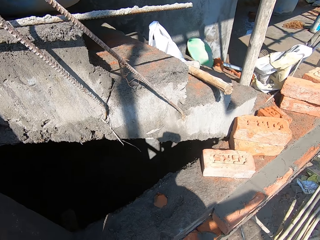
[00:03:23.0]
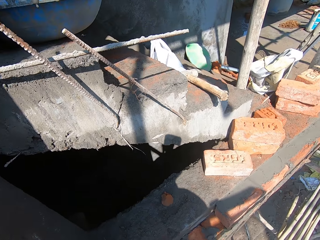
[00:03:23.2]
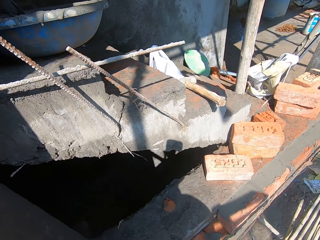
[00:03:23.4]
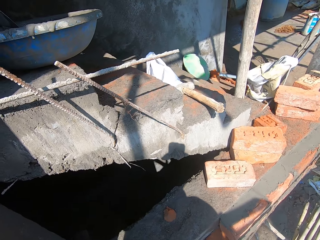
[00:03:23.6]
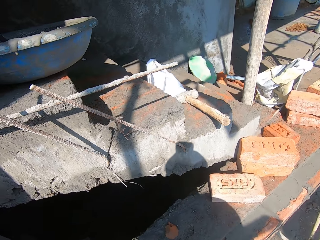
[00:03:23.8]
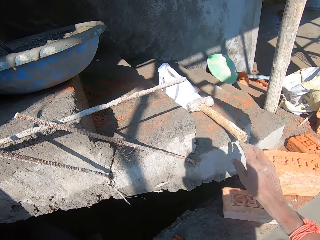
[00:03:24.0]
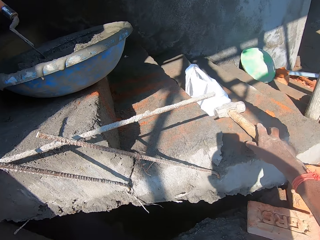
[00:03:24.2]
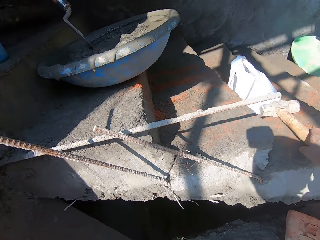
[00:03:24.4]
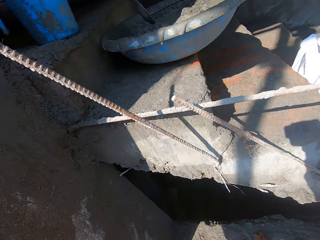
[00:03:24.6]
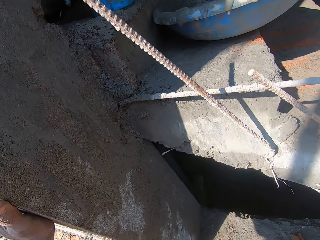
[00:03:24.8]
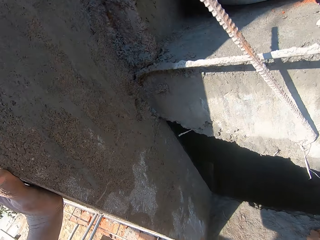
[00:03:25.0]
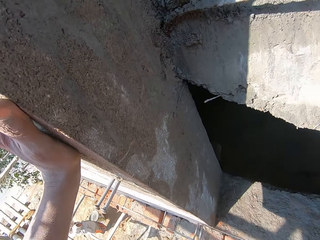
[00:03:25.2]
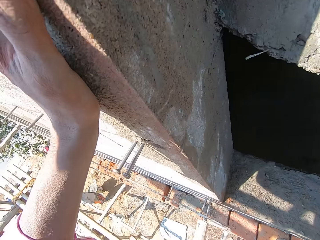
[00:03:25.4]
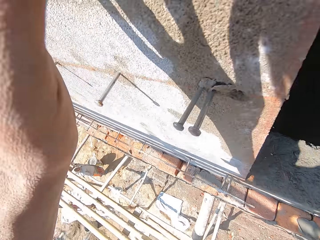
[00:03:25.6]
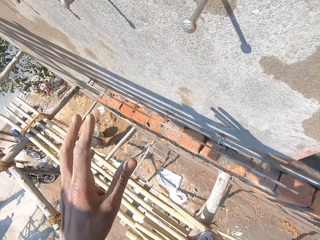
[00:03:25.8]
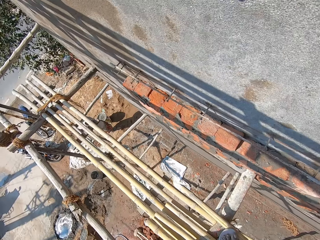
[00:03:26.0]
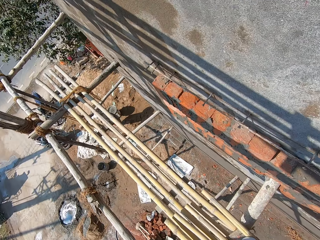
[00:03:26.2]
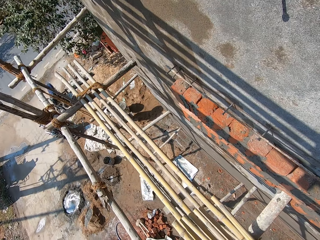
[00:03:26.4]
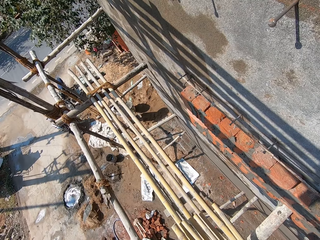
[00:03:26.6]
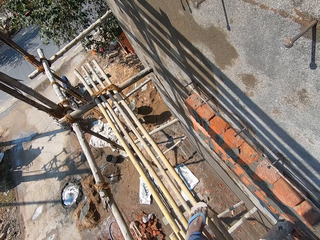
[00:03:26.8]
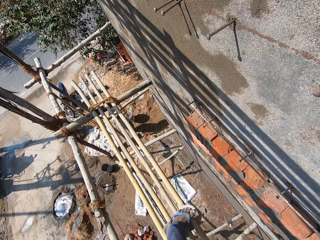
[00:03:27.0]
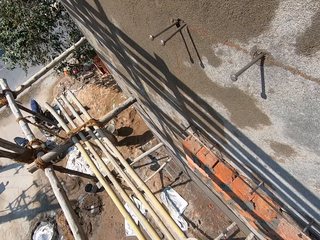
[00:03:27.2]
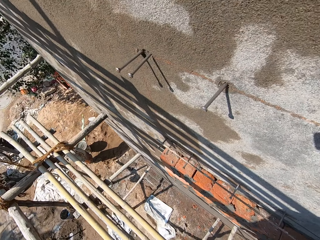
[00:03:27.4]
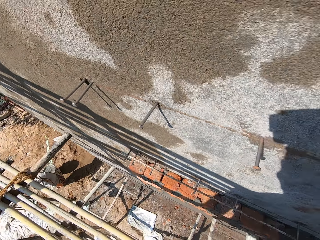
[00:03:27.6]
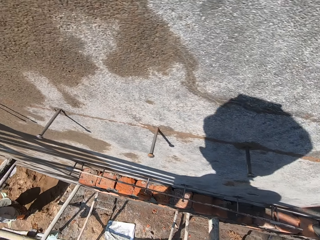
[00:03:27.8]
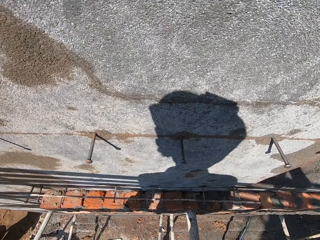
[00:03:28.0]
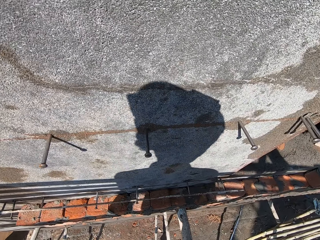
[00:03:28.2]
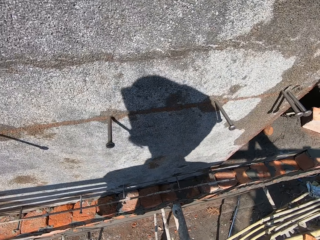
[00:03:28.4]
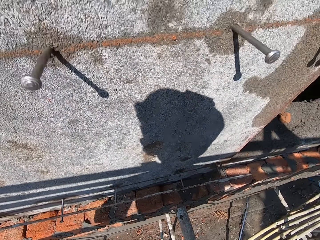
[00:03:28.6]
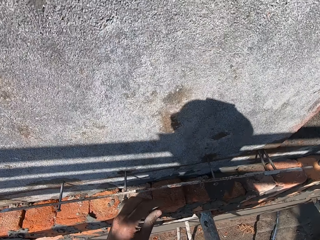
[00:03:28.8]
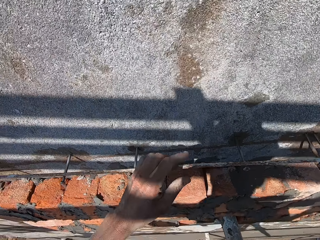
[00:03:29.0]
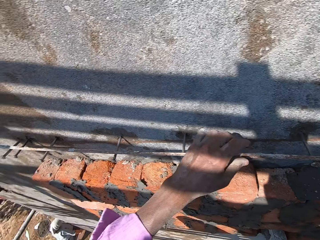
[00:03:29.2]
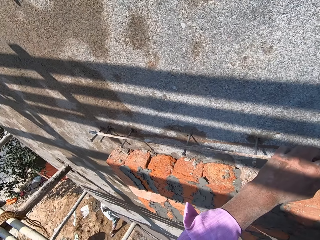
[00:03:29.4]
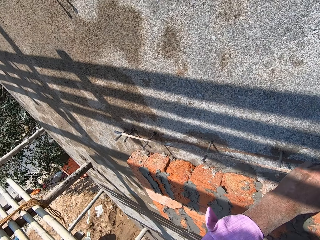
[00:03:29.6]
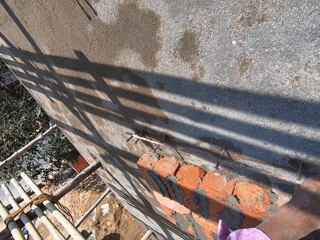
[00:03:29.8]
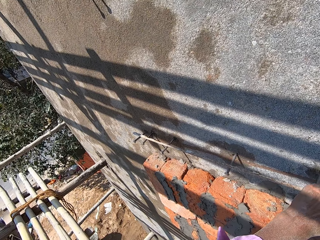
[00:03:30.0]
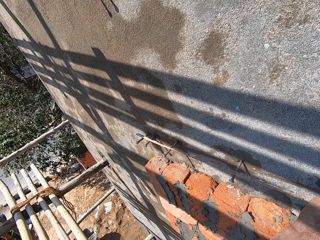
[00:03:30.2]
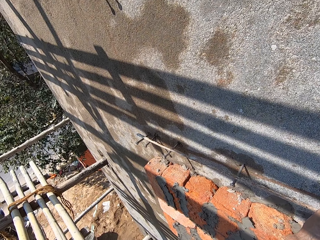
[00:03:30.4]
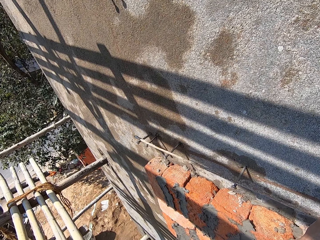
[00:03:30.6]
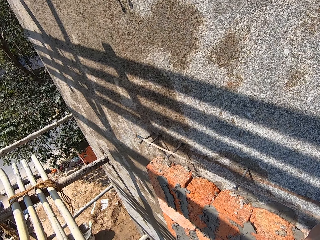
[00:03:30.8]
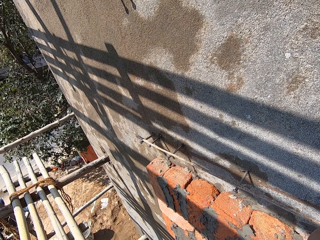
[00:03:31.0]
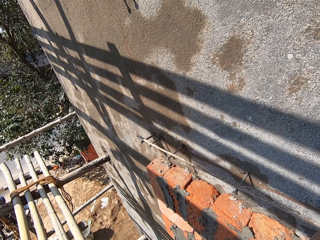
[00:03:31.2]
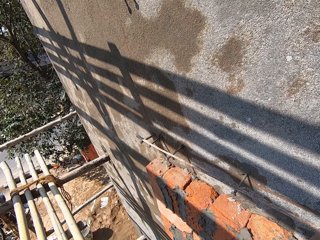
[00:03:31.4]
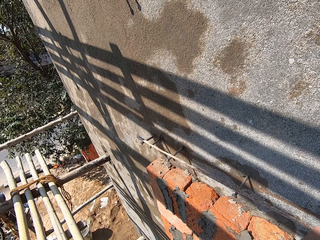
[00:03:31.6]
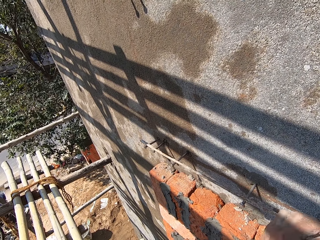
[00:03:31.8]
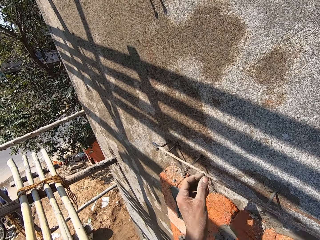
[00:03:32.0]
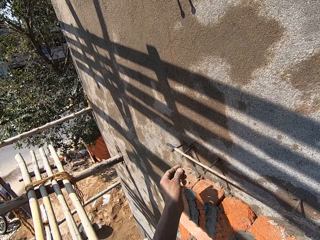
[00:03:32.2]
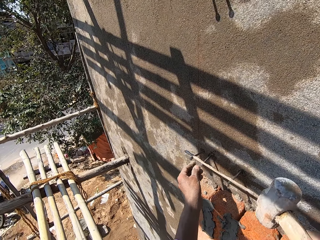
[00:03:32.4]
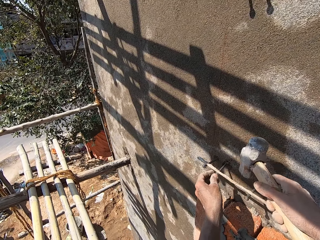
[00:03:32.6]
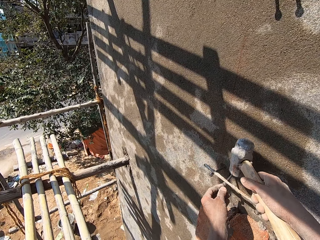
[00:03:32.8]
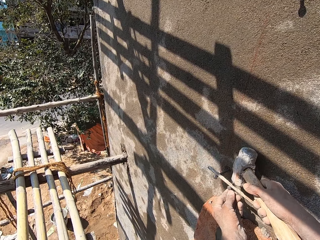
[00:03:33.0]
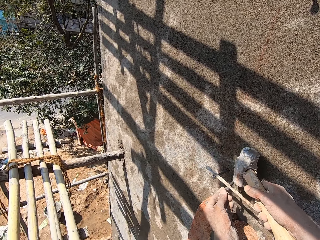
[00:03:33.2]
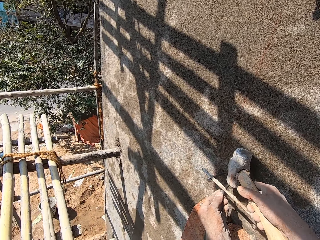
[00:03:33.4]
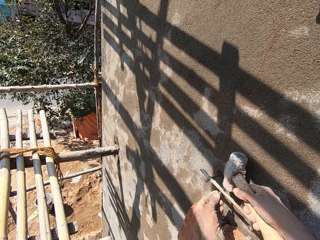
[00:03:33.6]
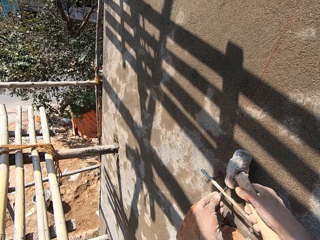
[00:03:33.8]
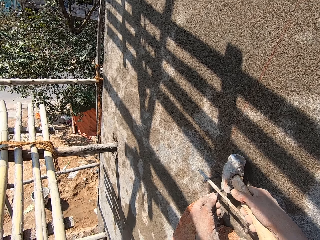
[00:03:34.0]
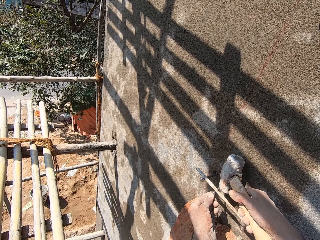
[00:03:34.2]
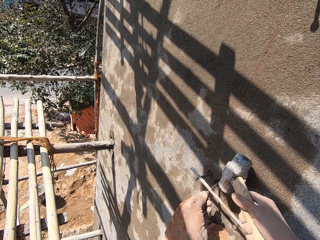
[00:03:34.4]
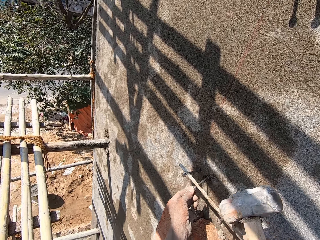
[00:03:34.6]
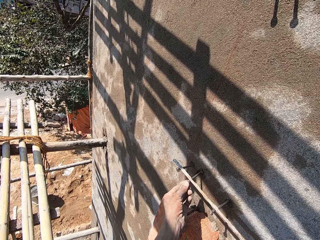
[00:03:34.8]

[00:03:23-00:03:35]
The camera wearer drops the brick on the floor with his right hand. He picks up a mallet on the staircase with his right hand. He walks on the woods. He adjusts the iron rod on the nails on the wall with his left hand. He touches a nail on the wall with his left hand. He hits the nail with the mallet in his right hand.

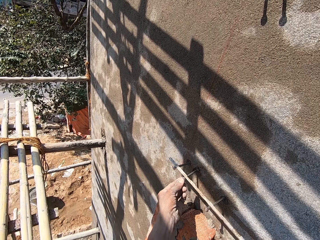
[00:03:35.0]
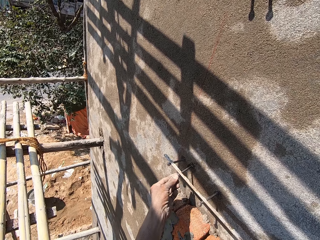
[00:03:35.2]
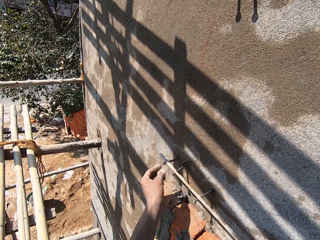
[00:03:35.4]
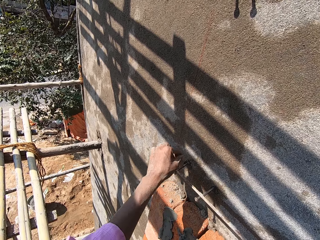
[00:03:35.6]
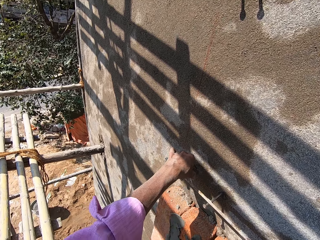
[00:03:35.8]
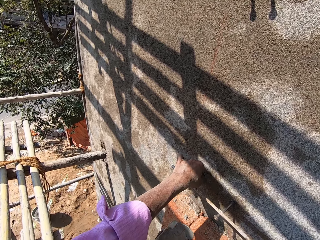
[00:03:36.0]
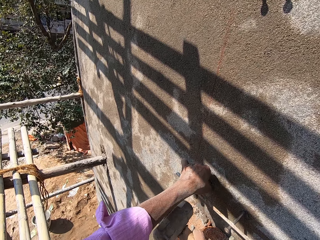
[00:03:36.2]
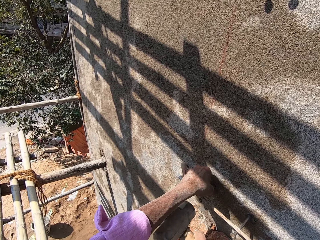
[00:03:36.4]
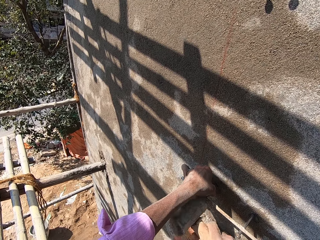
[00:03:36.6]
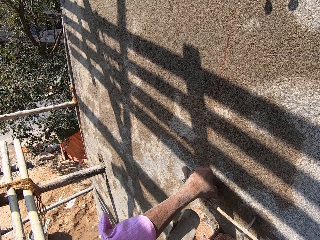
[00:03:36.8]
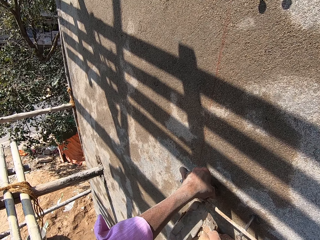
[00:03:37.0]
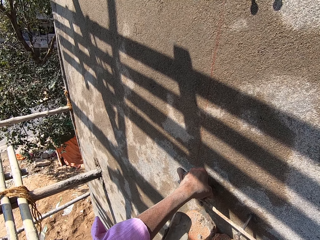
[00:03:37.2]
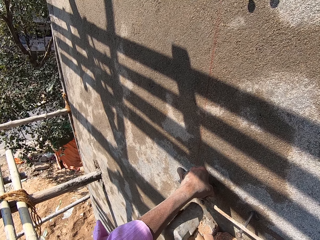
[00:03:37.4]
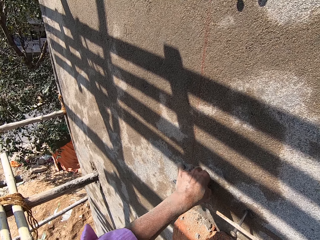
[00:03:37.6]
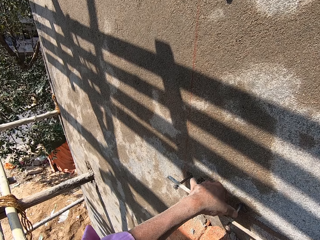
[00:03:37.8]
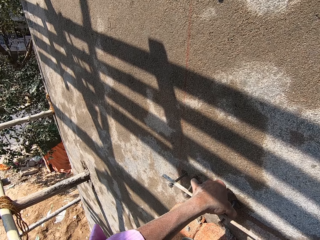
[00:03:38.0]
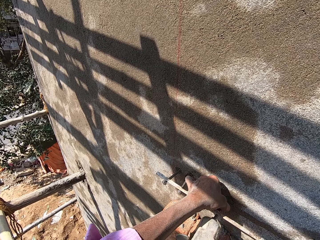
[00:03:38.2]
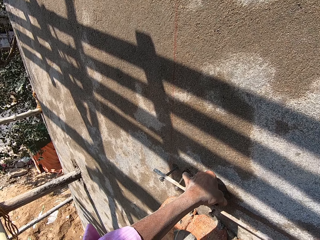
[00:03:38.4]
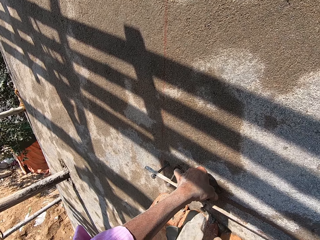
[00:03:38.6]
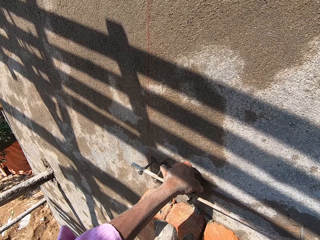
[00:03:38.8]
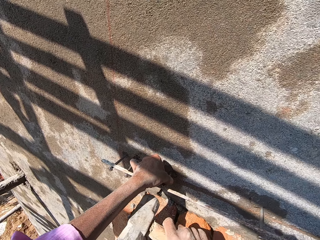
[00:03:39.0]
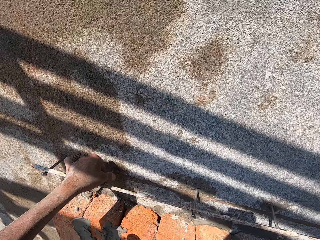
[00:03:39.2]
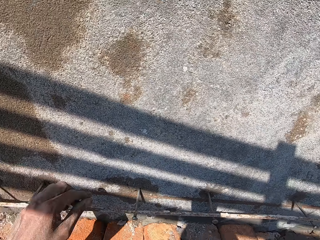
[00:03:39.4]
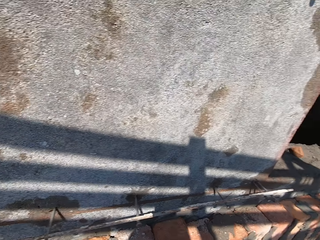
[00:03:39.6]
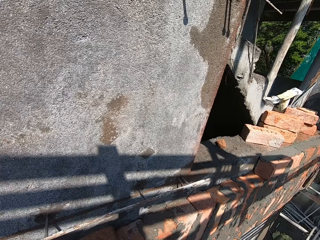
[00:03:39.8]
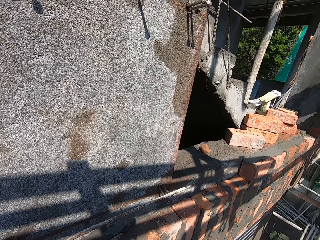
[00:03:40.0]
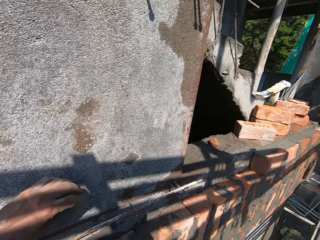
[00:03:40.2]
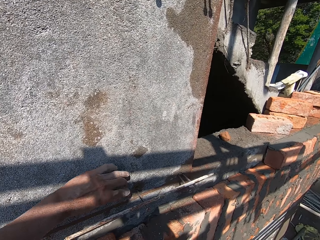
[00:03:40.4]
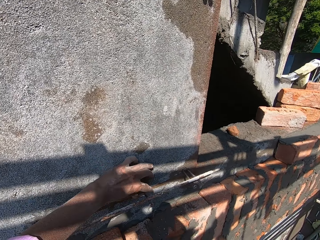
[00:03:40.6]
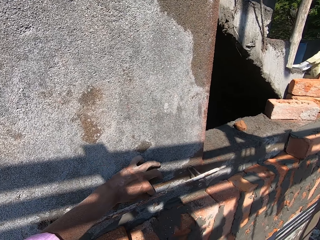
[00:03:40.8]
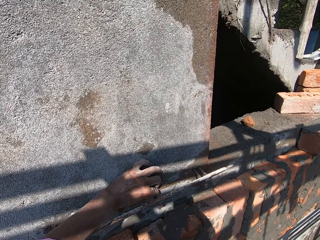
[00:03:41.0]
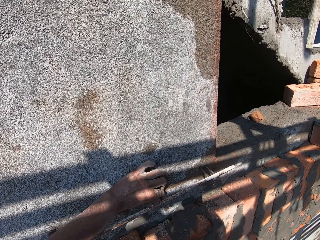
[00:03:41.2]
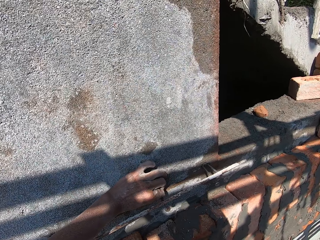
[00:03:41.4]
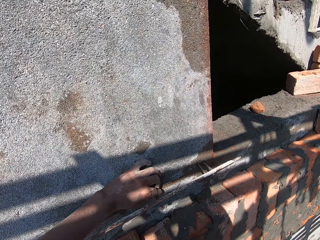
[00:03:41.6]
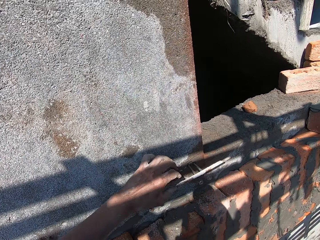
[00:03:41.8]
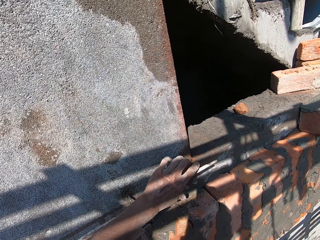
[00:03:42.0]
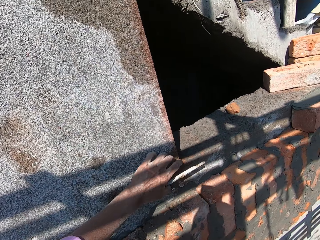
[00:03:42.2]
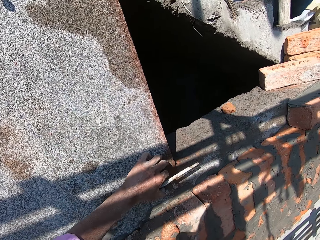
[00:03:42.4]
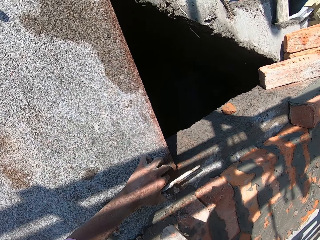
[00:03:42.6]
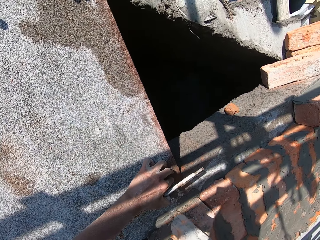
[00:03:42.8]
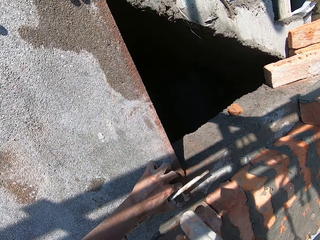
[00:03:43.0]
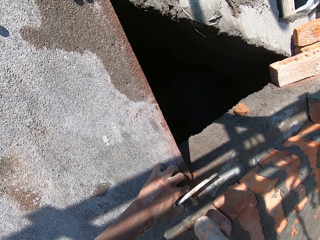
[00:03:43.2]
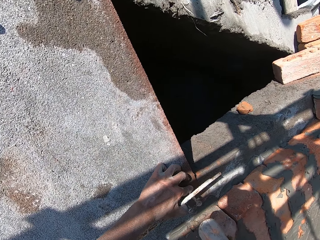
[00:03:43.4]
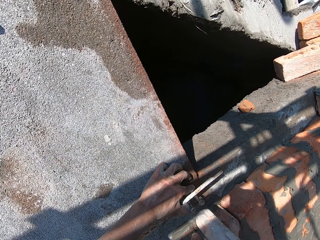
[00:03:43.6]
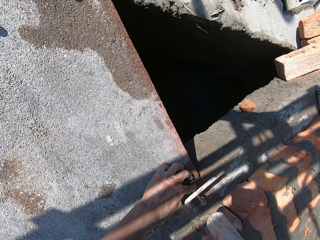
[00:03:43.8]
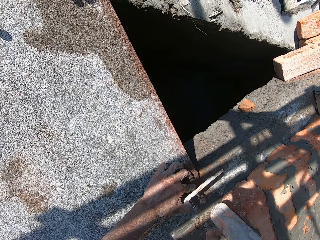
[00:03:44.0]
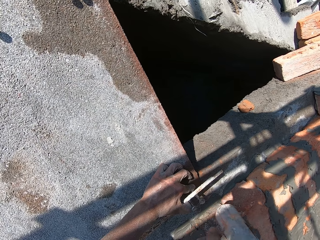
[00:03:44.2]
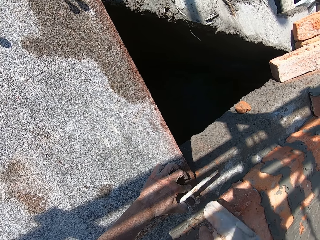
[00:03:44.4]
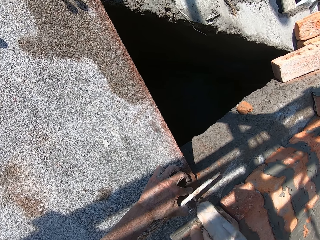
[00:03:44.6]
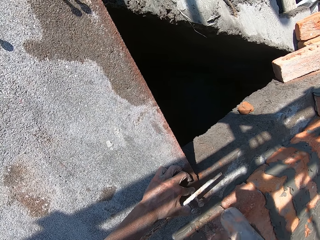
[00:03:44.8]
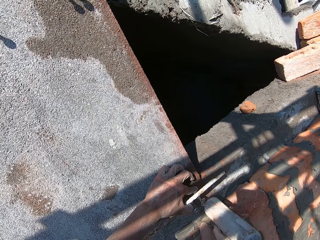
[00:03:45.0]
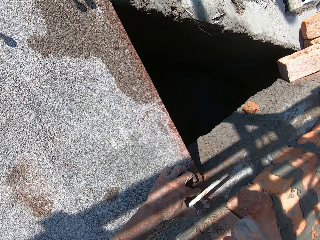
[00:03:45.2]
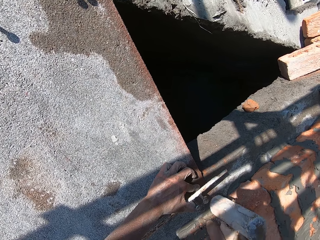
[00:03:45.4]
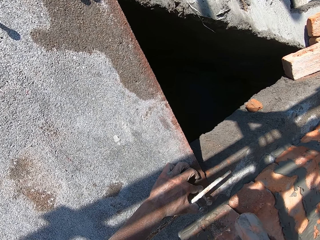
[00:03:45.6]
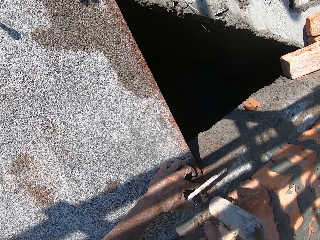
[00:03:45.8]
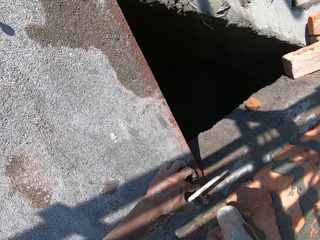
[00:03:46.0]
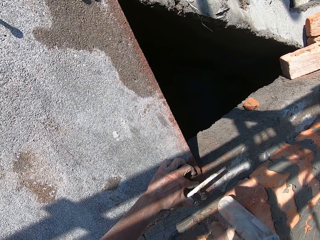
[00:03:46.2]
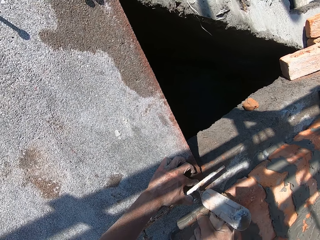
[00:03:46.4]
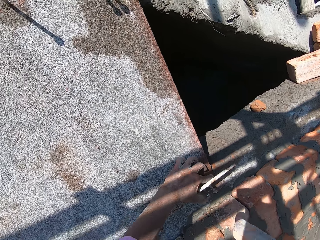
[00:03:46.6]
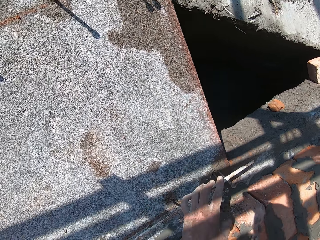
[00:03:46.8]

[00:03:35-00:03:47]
The camera wearer adjusts the nail on the wall with his left hand. He converses with a man. He holds the nail on the wall with his left hand. He drives the nail into the wall with the mallet in his right hand. He holds the nail on the wall with his left hand. He drives the nail into the wall with the mallet in his right hand. He holds the nail on the wall with his left hand. He holds the nails on the wall with the iron rod with his left hand. He hits the nails with the mallet in his right hand. He converses with a woman.
